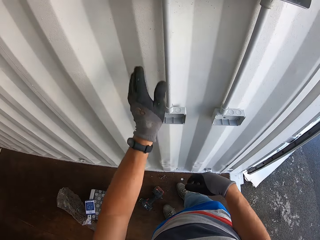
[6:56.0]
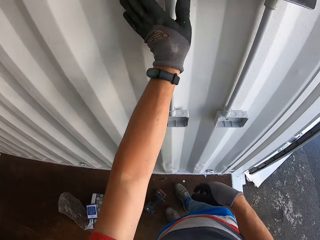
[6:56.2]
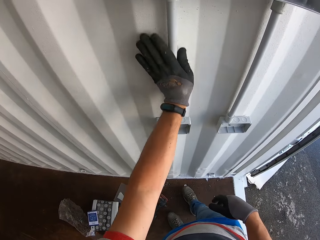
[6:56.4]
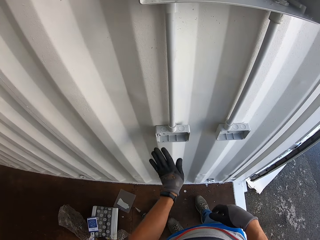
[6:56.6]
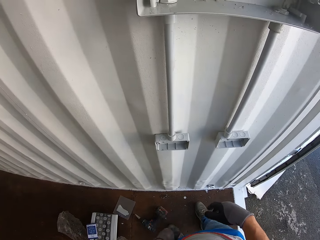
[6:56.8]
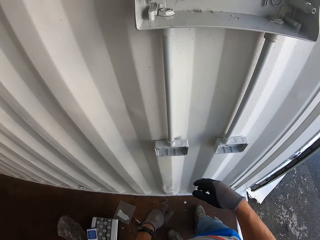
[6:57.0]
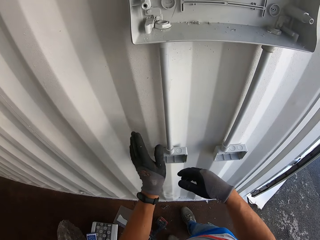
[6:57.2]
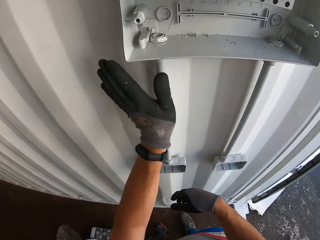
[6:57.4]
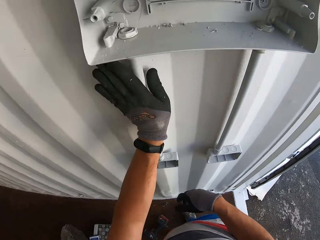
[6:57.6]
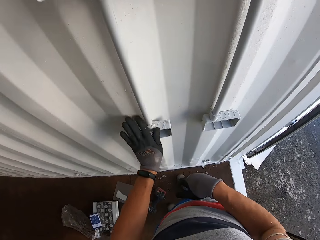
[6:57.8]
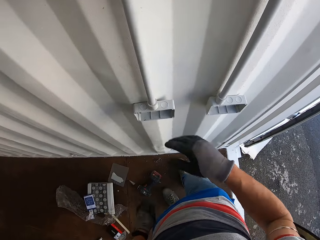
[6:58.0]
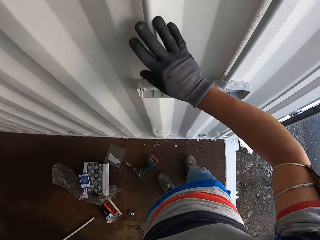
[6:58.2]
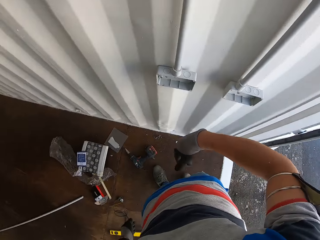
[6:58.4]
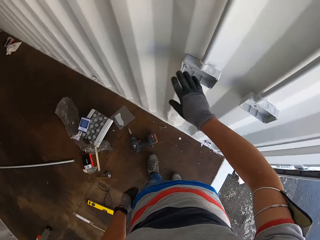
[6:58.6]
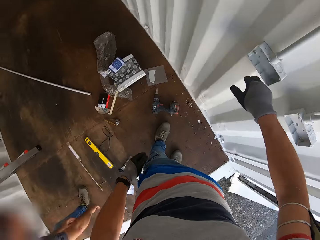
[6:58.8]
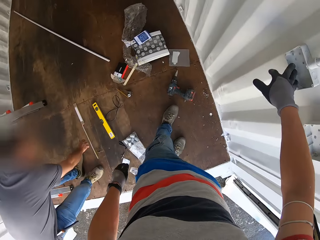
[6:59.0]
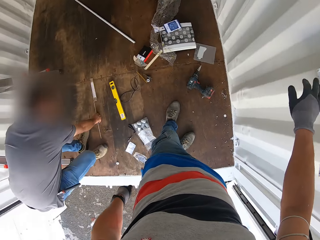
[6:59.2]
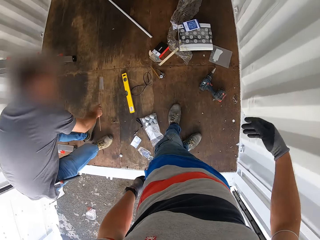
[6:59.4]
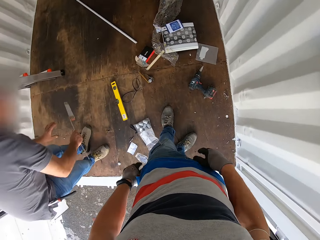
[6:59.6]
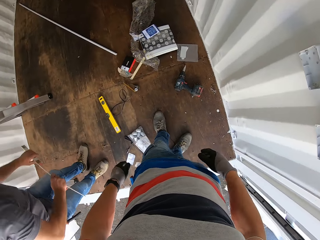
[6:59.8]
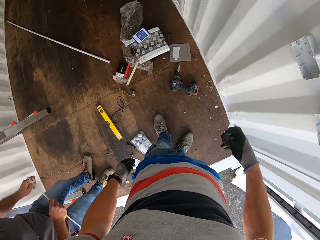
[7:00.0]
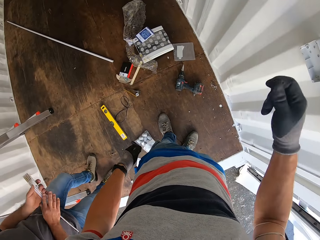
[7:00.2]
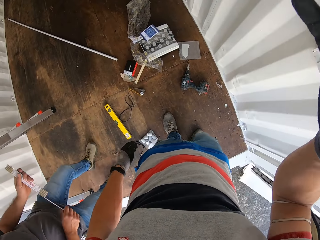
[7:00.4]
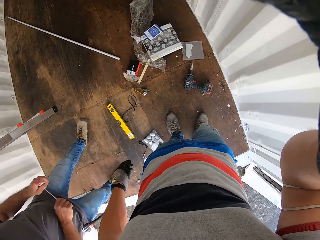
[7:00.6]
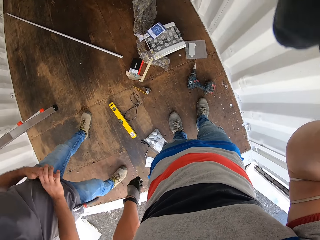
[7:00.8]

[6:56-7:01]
The camera wearer wipes the pipe. He moves his hand up.
